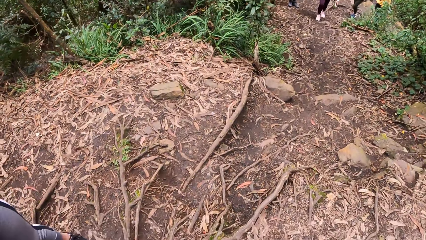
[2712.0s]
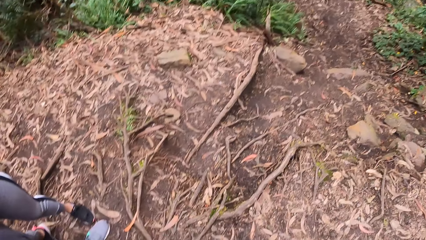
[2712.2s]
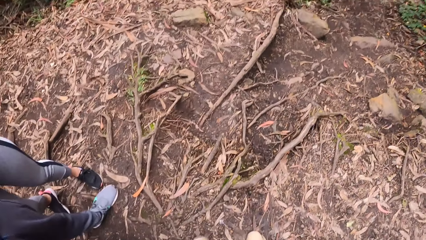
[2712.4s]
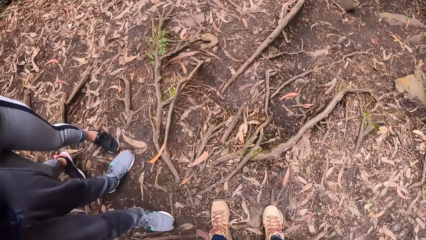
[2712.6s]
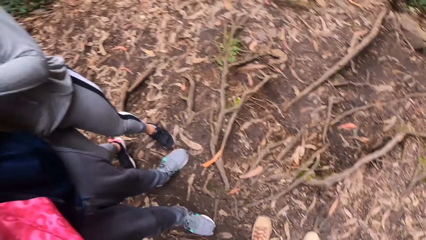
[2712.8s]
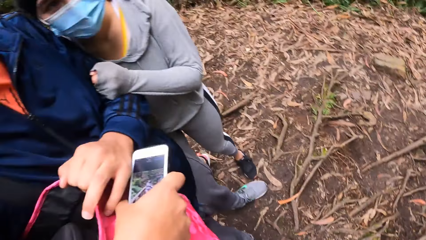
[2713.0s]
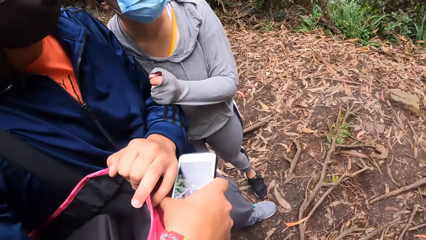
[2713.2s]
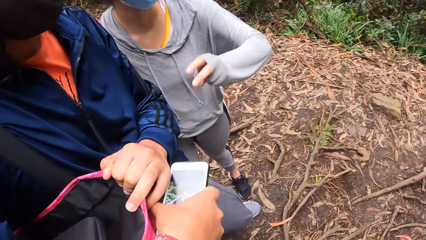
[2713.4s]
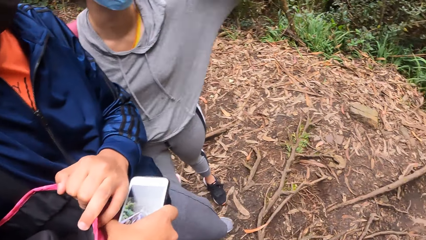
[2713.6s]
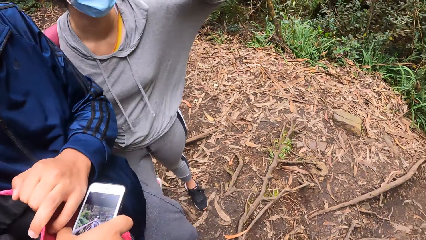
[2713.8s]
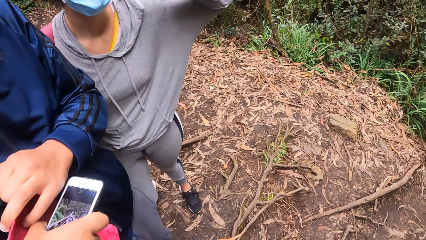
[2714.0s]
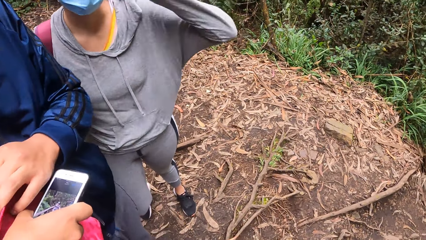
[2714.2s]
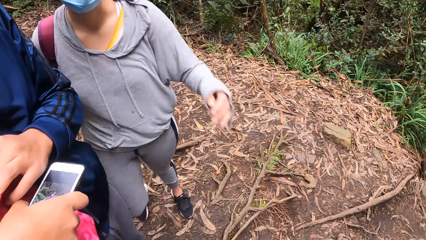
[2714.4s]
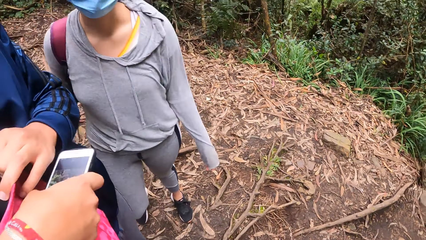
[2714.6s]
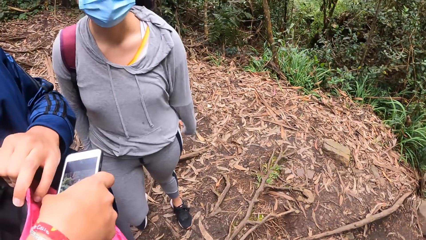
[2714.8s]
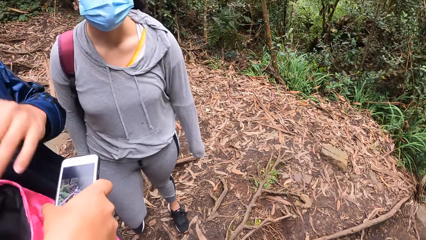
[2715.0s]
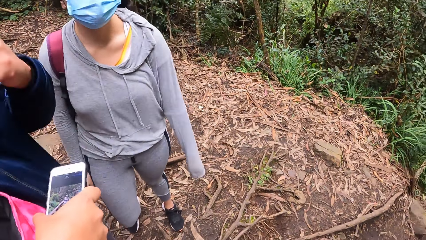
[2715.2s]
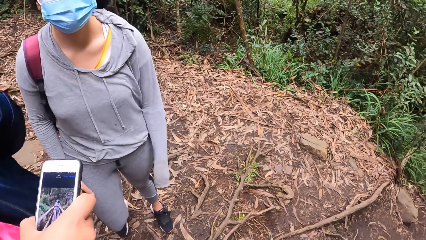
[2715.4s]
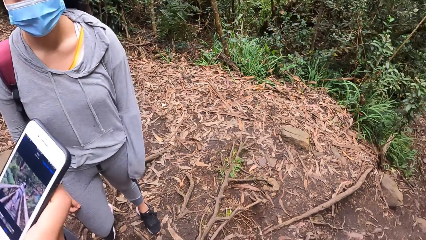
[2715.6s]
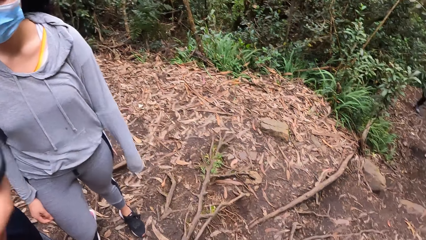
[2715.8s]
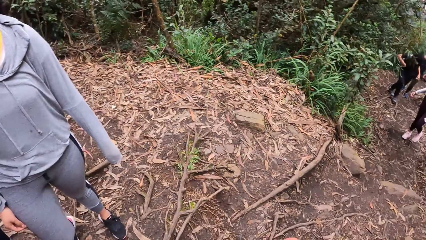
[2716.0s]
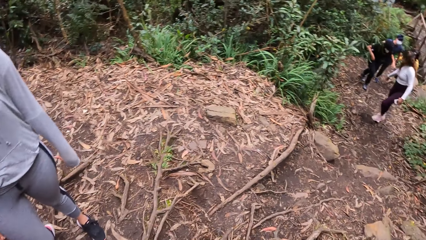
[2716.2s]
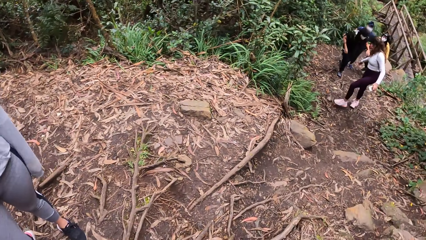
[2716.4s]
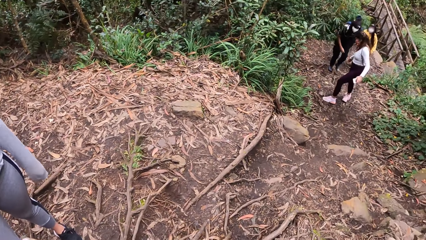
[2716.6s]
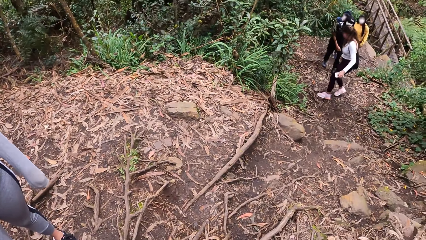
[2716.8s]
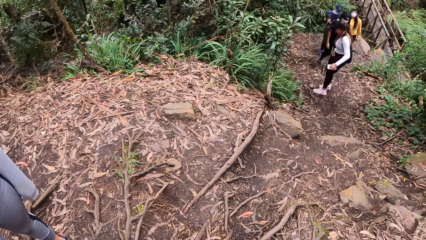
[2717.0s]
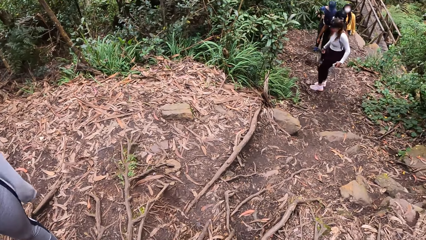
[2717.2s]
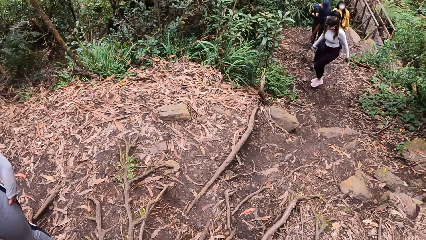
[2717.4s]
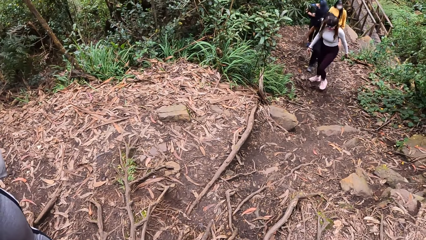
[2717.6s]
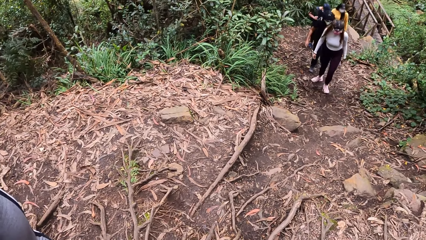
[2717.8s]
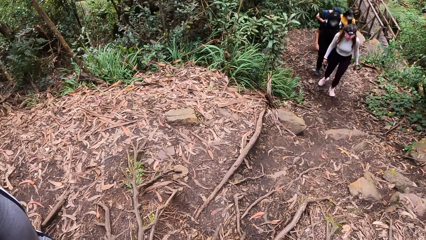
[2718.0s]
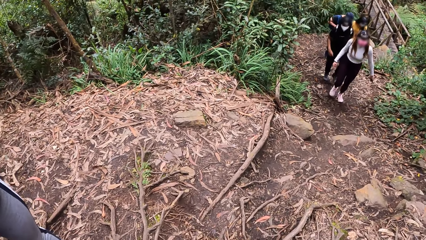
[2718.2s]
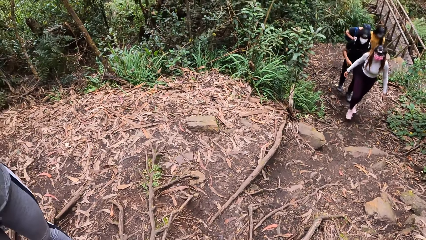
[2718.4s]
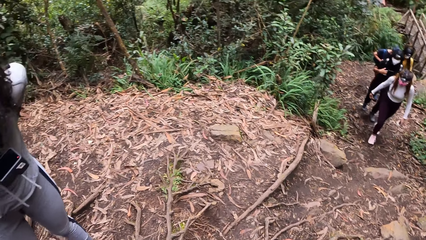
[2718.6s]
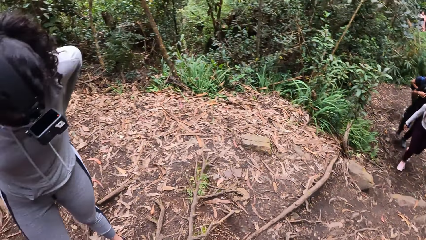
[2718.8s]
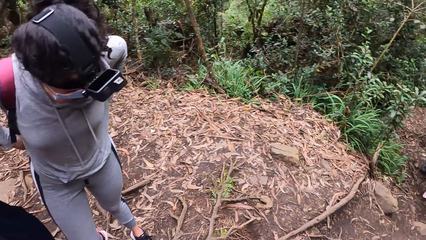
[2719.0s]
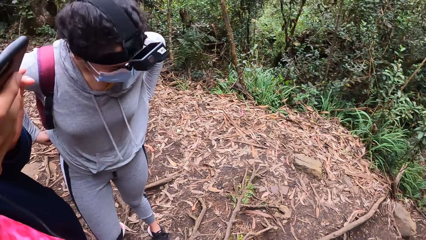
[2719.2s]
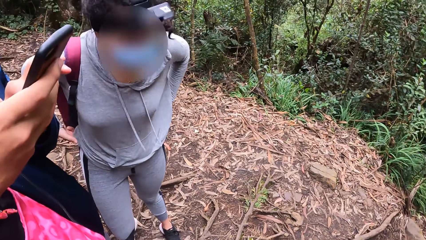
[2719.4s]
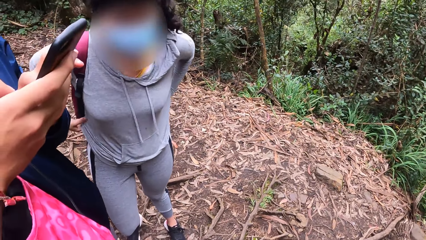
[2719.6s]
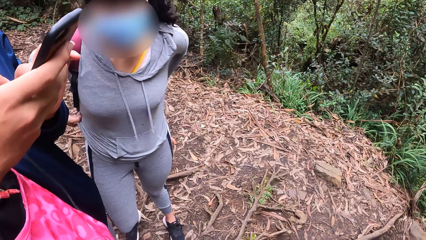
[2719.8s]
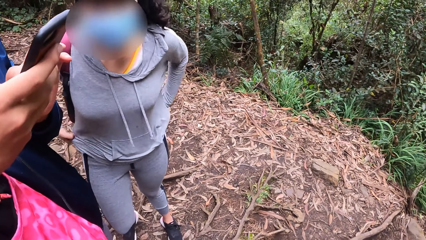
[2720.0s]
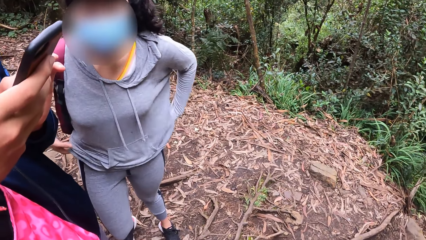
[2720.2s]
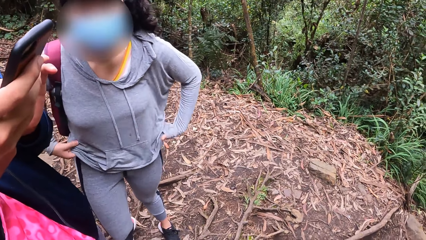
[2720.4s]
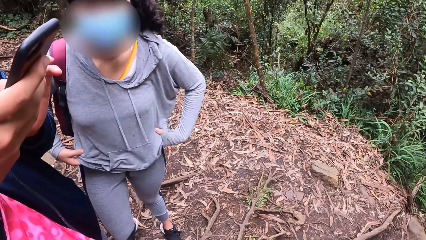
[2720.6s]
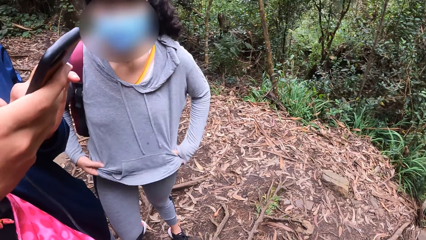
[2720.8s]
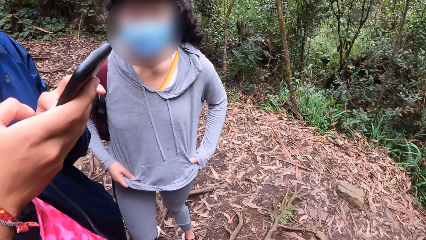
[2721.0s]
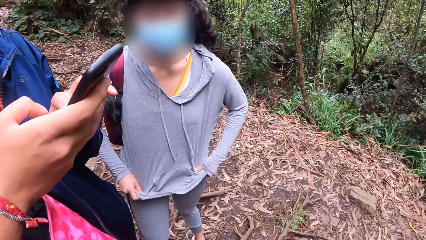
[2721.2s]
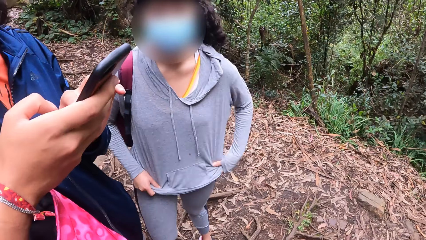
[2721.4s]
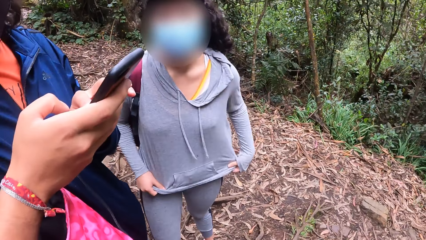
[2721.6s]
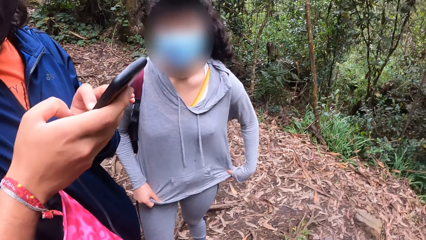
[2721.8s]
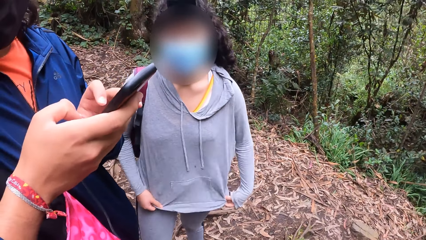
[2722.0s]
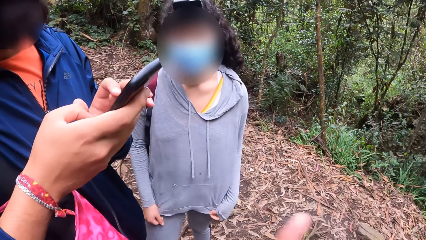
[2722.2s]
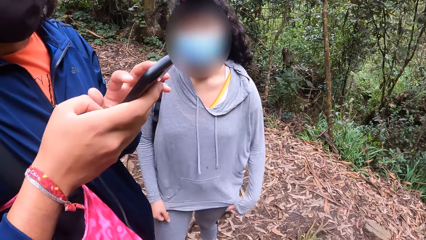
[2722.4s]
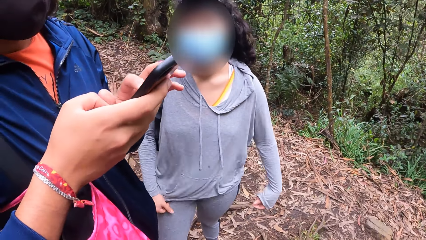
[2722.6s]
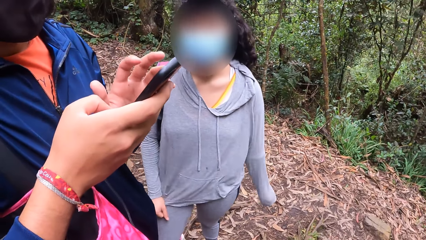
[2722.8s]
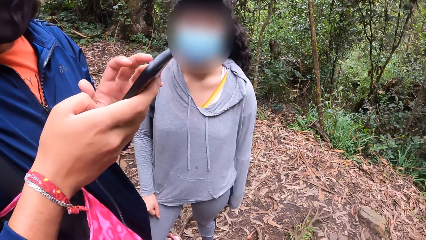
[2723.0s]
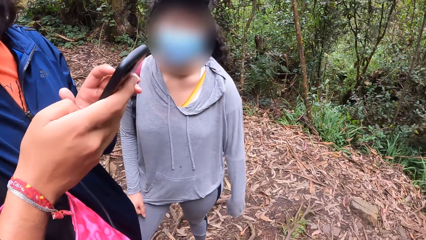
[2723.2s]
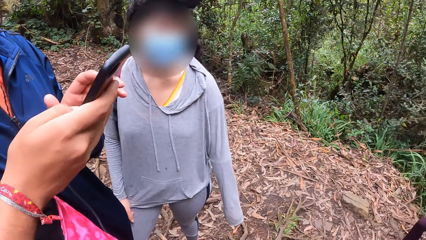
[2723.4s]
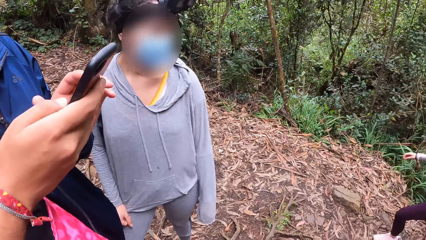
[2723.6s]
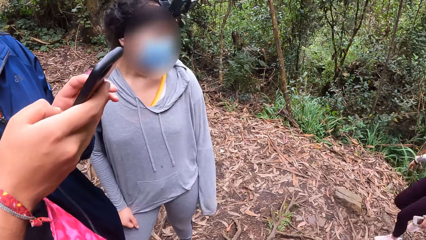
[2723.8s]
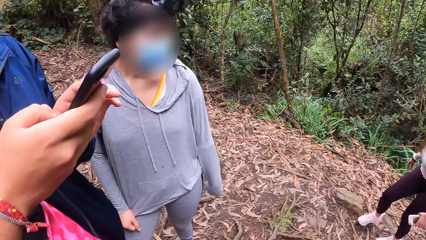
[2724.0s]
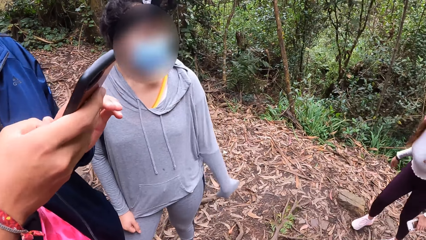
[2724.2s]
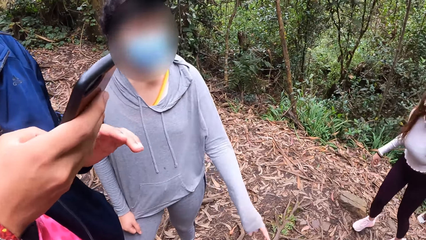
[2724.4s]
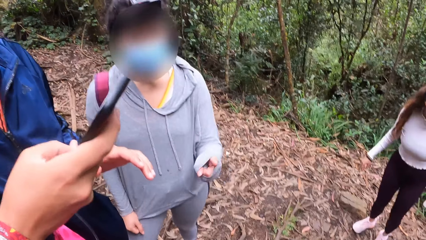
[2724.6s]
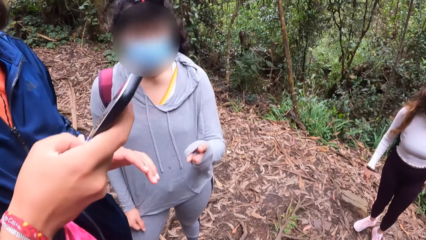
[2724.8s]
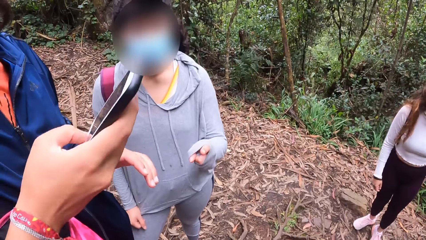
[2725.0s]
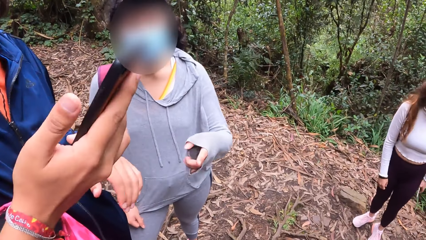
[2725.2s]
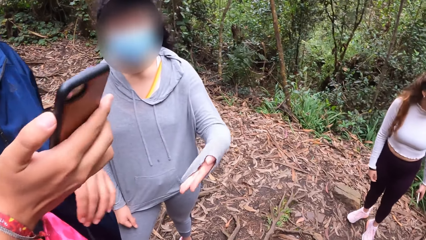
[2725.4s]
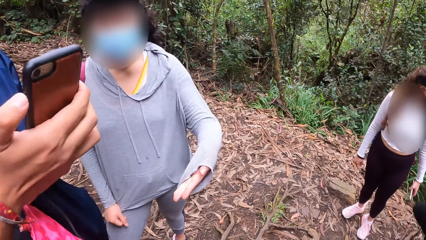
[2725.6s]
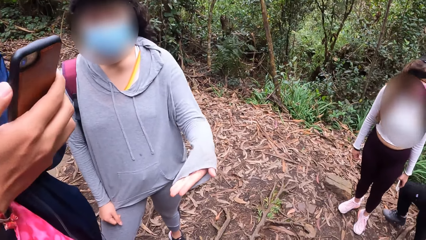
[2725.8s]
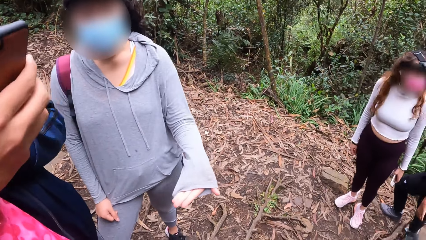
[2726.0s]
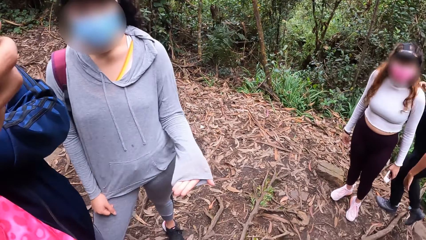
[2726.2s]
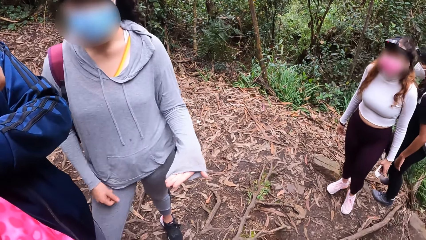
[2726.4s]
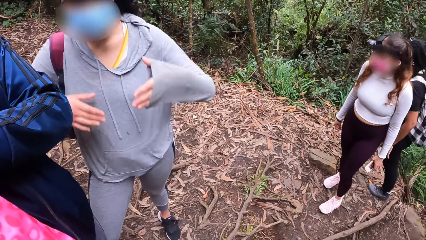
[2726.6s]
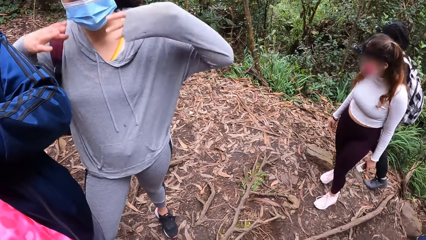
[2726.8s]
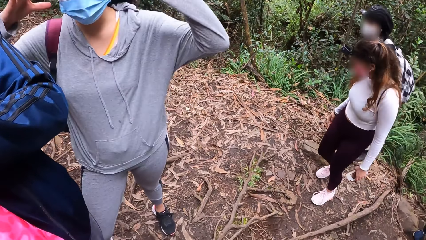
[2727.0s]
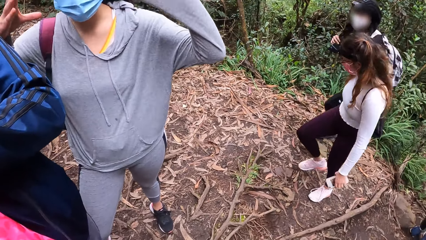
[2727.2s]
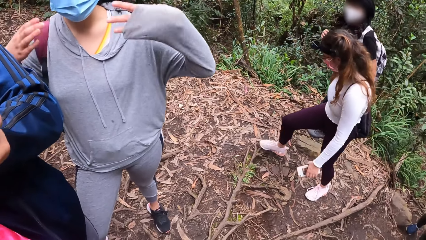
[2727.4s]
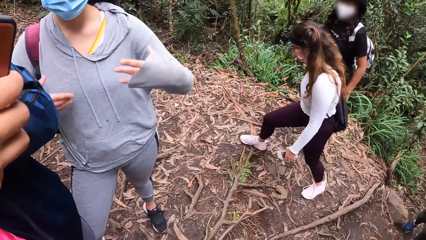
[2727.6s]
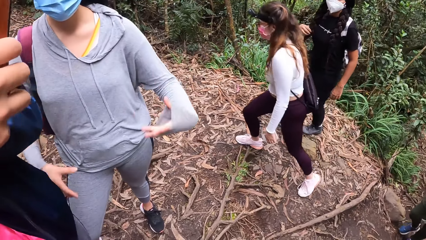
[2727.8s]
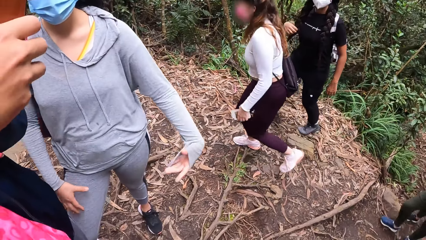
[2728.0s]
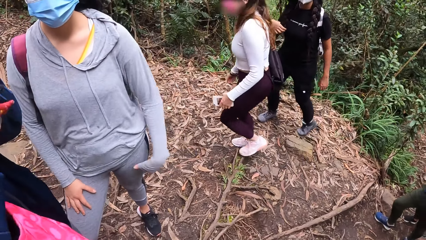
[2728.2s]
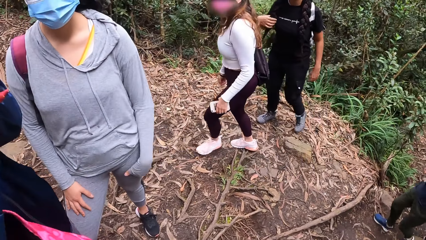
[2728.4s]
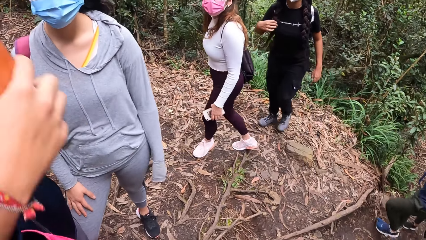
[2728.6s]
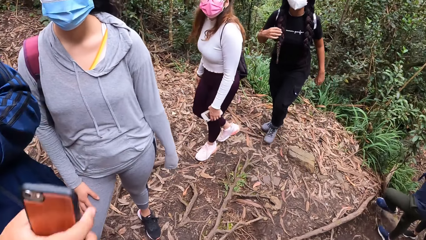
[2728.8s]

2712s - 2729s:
The camera wearer turns around. They look round. A woman raises a hand. The woman straightens her shirt with both hands. The camera wearer moves a hand and looks around the street.
